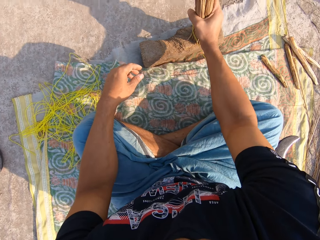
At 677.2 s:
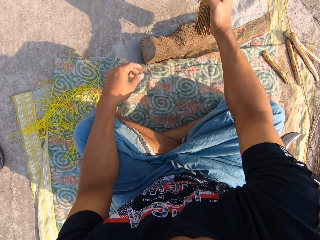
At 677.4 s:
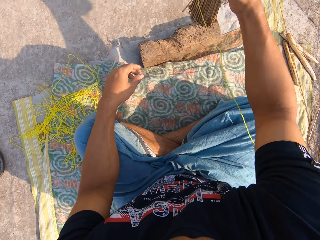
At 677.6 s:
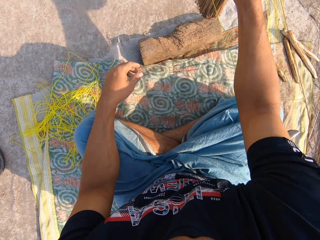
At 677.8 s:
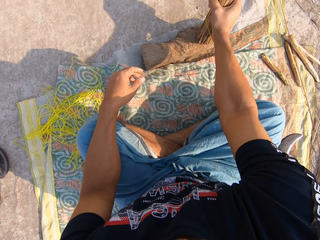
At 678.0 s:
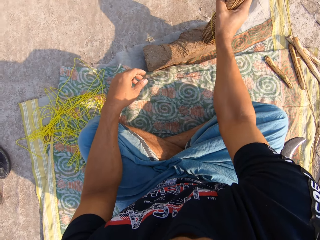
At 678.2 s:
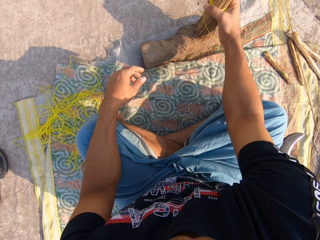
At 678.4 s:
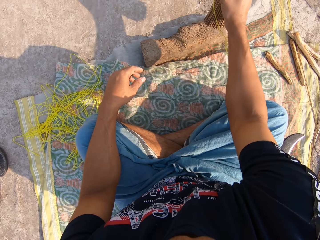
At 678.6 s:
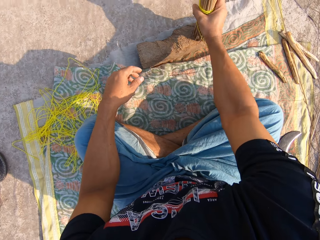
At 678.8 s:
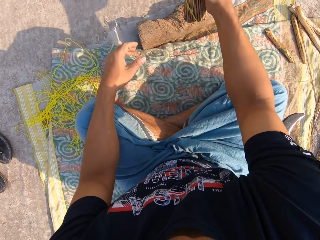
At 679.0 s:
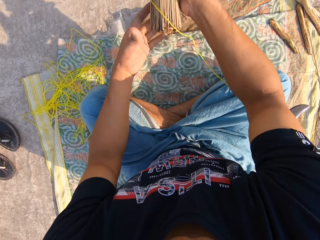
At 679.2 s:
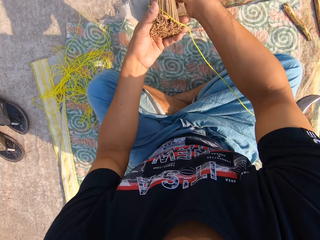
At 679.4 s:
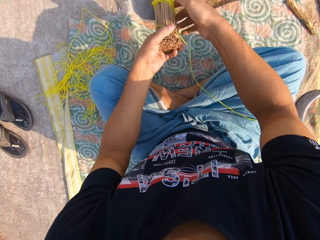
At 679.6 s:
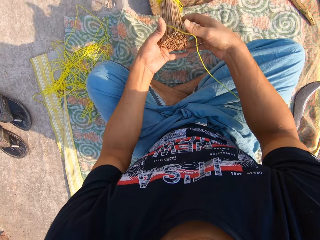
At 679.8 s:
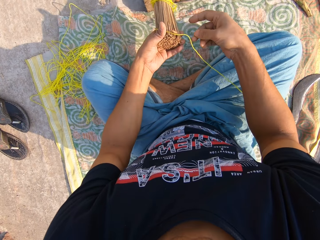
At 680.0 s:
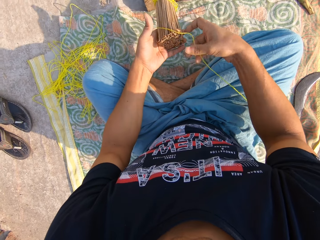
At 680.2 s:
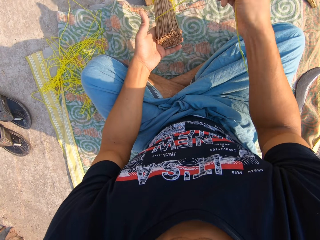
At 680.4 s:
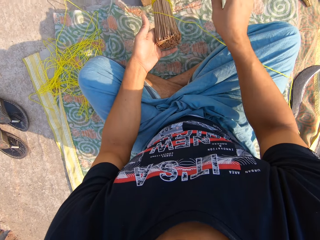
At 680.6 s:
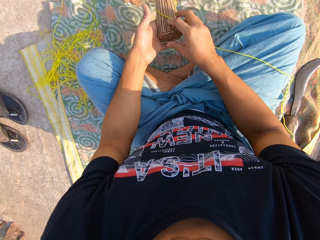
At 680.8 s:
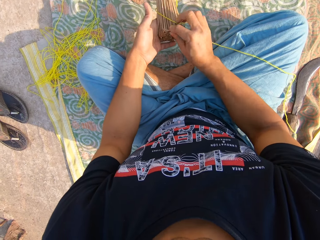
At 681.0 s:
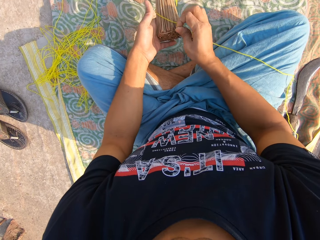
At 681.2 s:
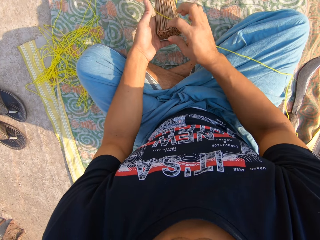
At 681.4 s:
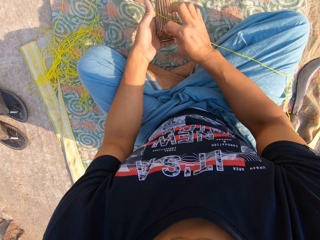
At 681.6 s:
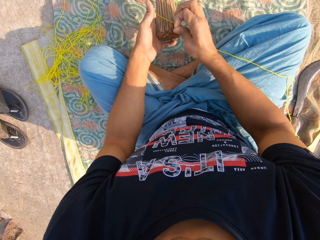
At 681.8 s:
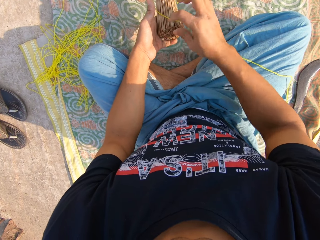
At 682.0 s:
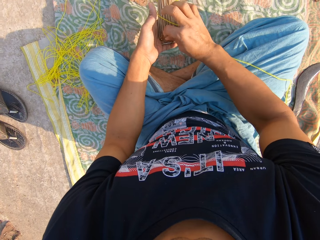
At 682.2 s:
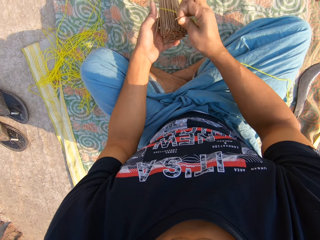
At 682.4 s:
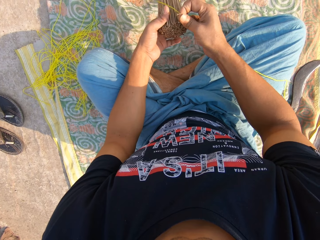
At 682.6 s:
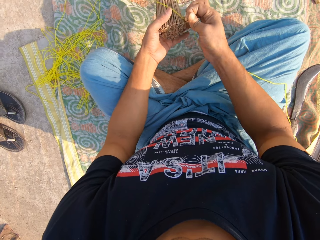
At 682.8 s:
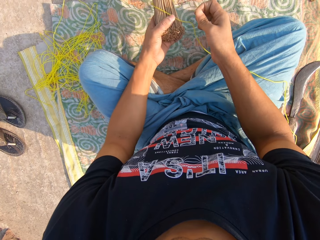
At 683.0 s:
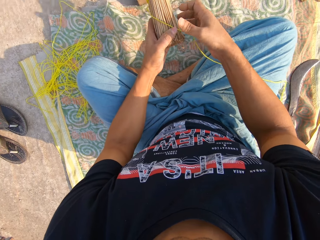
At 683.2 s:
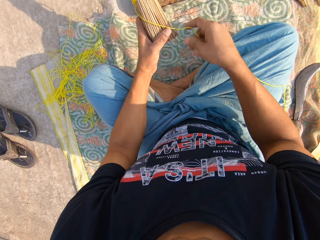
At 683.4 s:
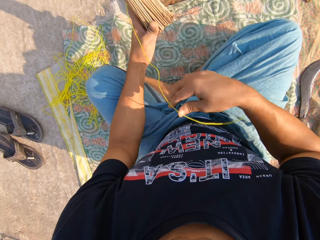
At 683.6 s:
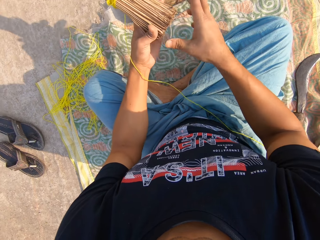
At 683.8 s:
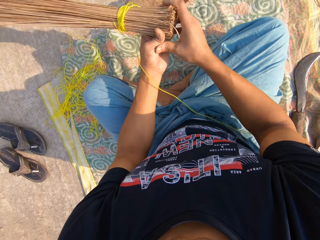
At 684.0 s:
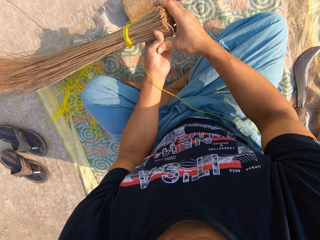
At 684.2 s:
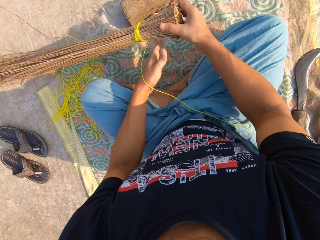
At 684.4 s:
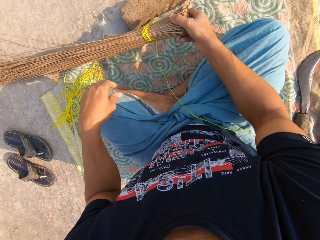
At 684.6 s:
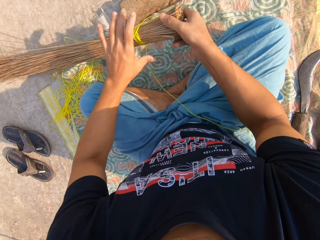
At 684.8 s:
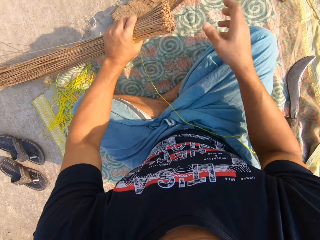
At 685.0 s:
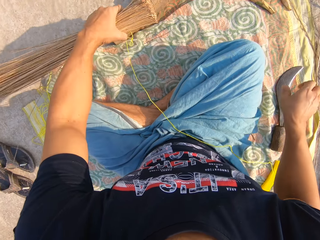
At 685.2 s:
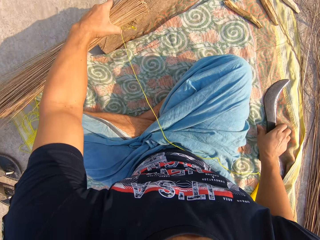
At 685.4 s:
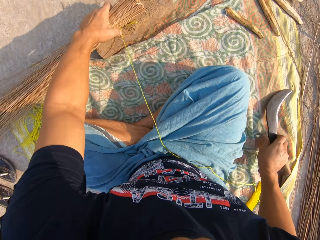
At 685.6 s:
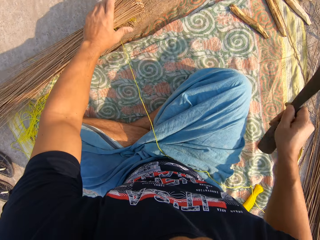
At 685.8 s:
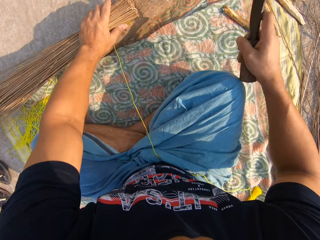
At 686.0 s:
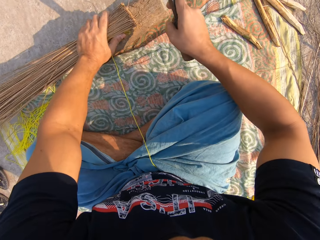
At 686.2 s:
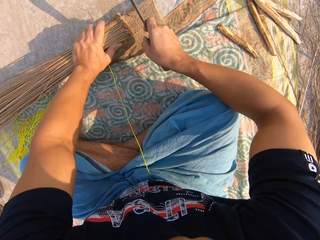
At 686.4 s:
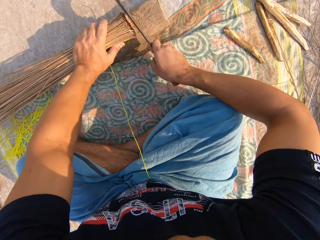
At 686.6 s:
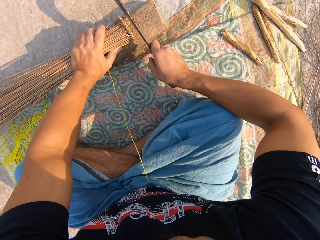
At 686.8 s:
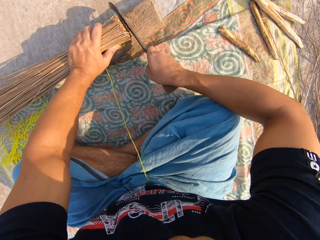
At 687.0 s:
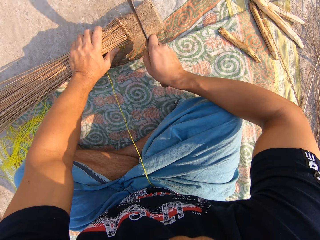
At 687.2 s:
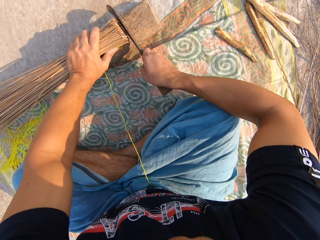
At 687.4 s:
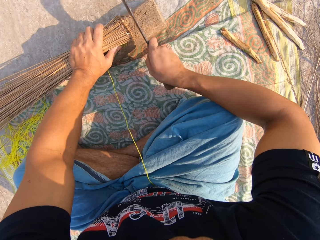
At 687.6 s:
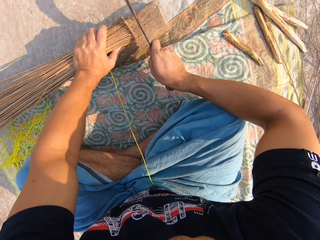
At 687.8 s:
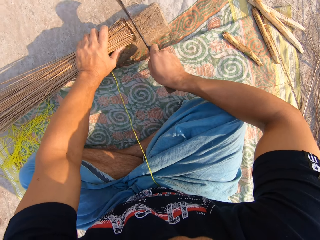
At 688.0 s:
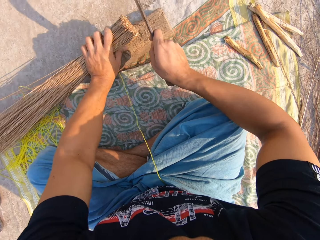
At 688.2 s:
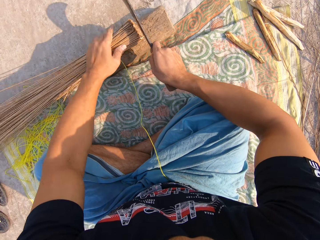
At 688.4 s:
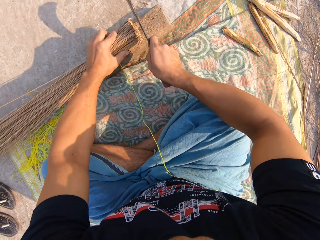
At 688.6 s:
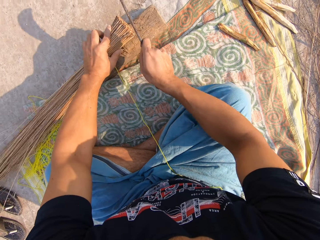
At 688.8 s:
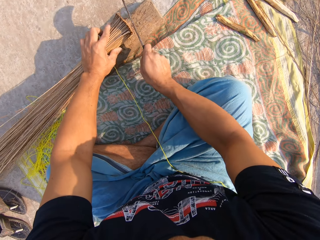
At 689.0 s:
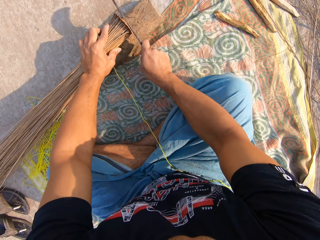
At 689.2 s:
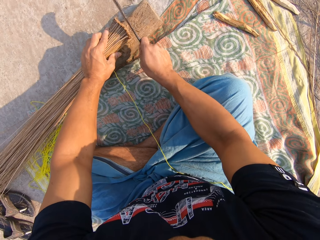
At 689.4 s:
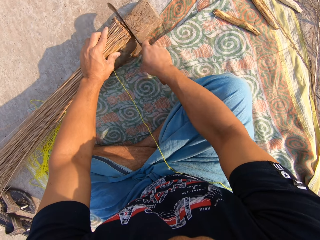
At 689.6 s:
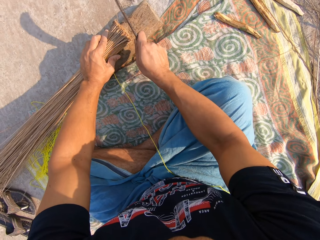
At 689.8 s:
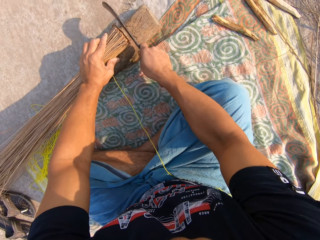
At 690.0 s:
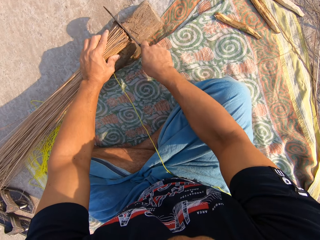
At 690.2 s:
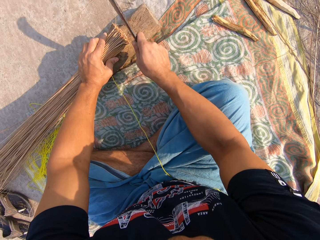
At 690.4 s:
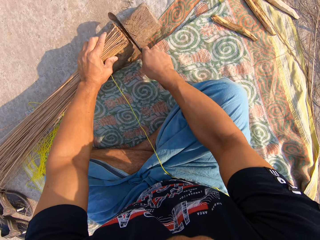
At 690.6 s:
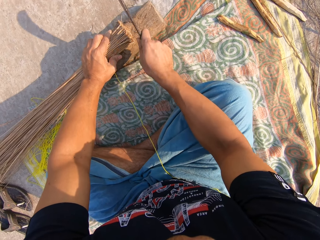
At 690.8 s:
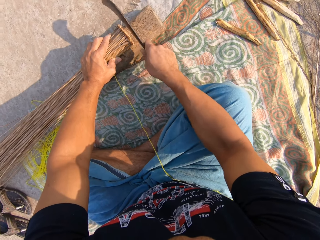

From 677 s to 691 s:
The camera wearer inspects the broom with both hands. He picks up a knife on the floor with his right hand. He places the broom on the wooden stump with his right hand. He trims the top of the broom with the knife in his right hand.

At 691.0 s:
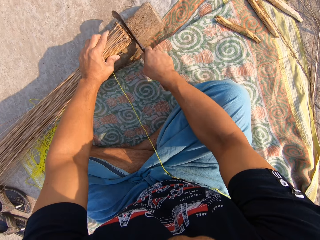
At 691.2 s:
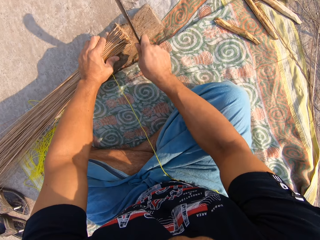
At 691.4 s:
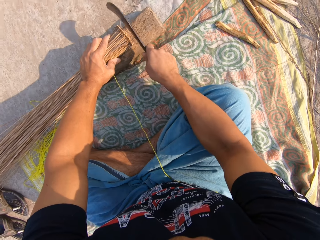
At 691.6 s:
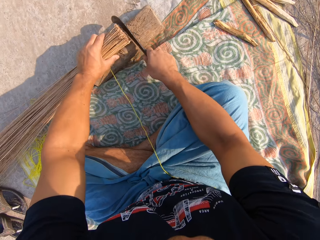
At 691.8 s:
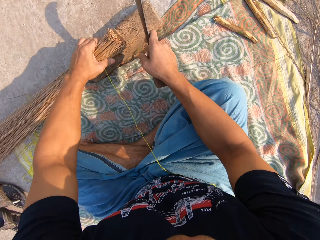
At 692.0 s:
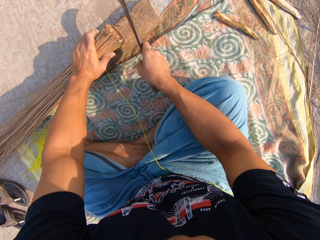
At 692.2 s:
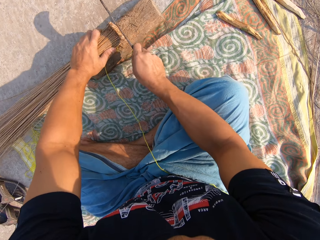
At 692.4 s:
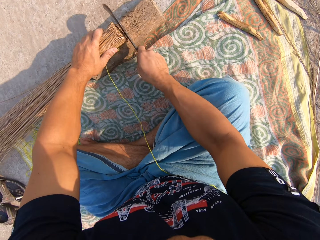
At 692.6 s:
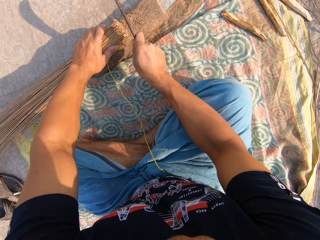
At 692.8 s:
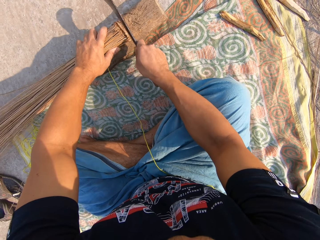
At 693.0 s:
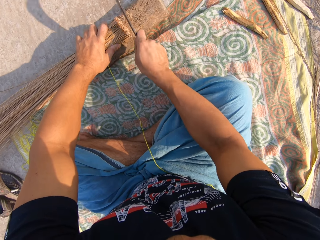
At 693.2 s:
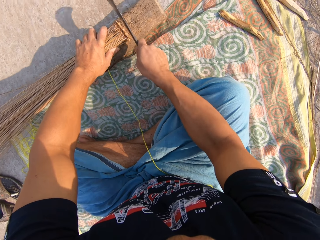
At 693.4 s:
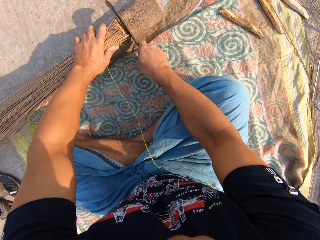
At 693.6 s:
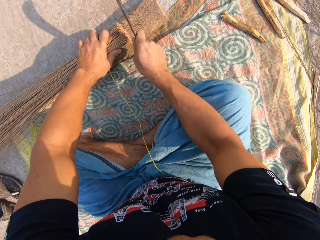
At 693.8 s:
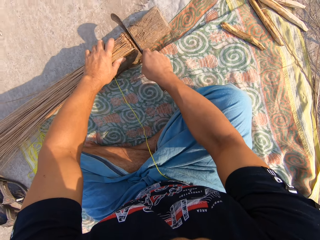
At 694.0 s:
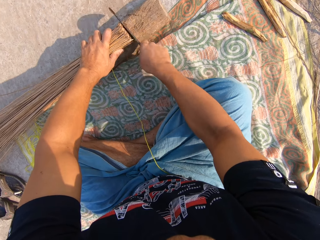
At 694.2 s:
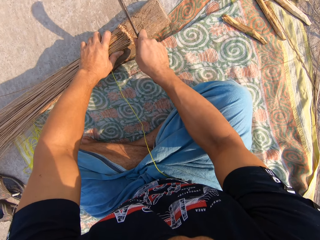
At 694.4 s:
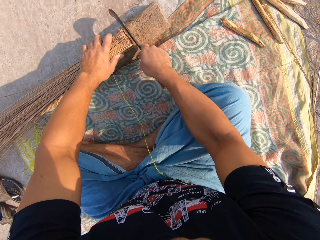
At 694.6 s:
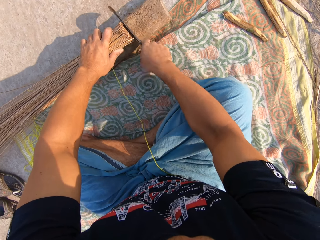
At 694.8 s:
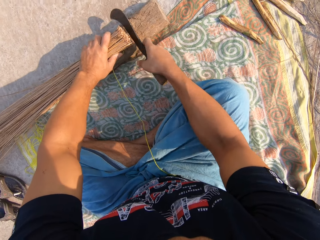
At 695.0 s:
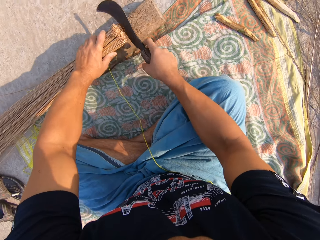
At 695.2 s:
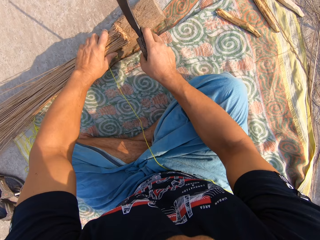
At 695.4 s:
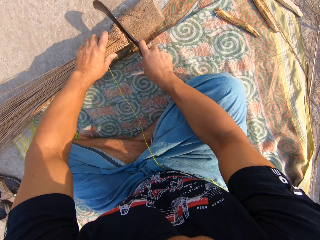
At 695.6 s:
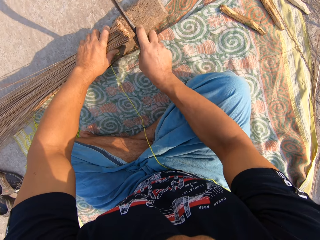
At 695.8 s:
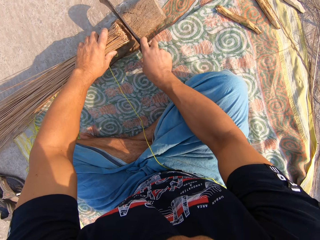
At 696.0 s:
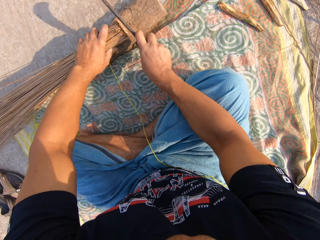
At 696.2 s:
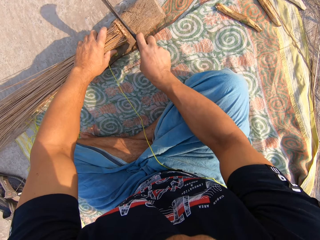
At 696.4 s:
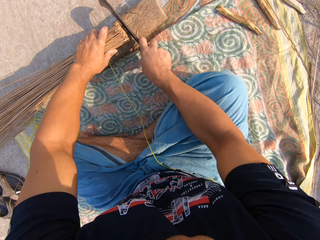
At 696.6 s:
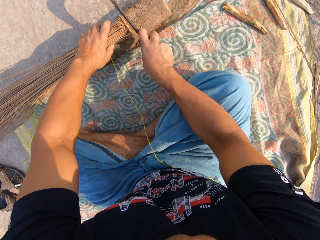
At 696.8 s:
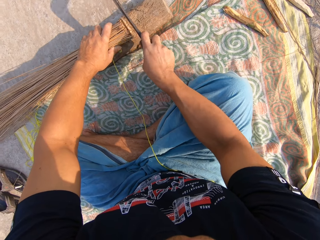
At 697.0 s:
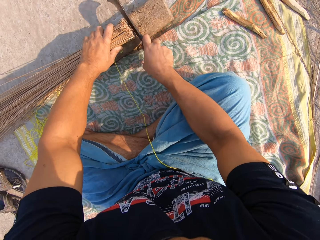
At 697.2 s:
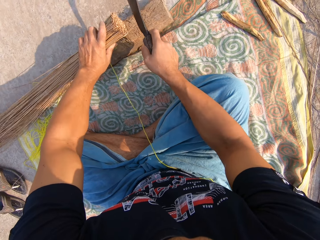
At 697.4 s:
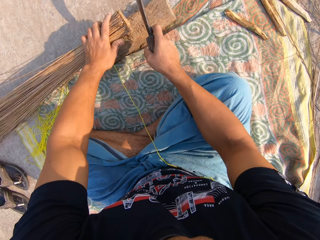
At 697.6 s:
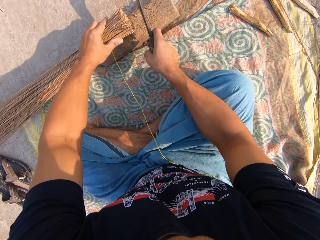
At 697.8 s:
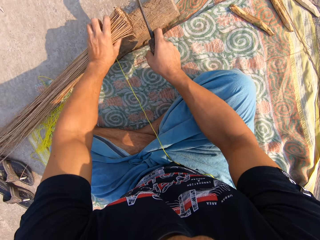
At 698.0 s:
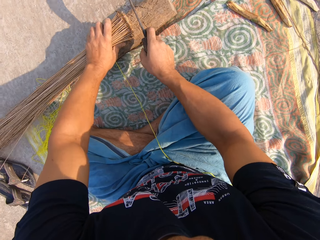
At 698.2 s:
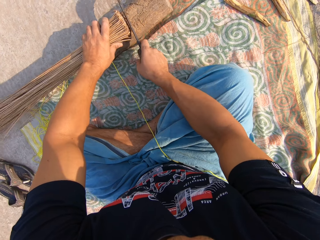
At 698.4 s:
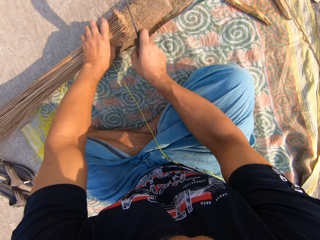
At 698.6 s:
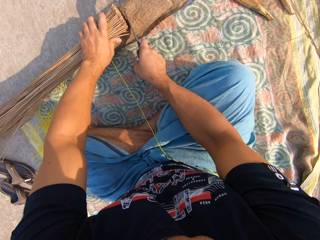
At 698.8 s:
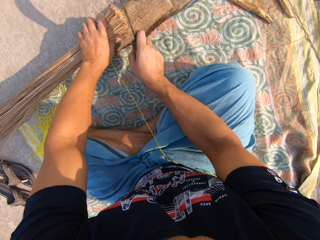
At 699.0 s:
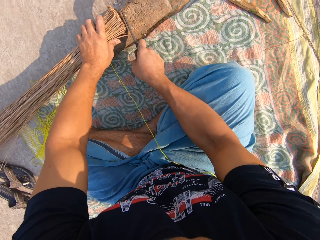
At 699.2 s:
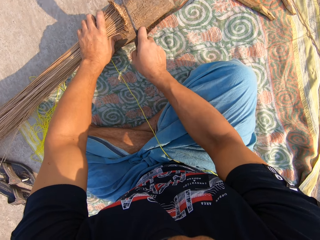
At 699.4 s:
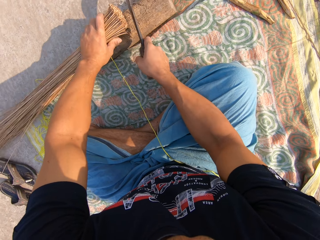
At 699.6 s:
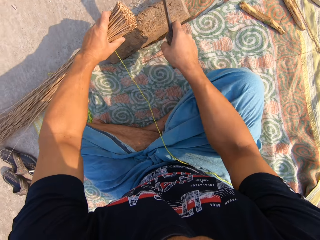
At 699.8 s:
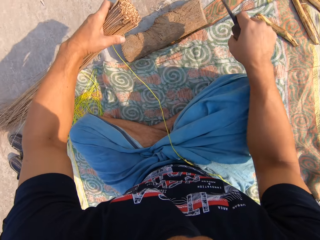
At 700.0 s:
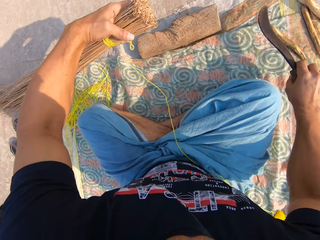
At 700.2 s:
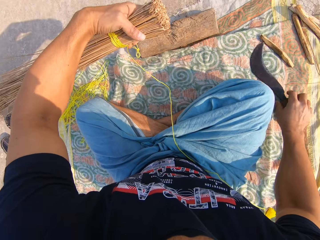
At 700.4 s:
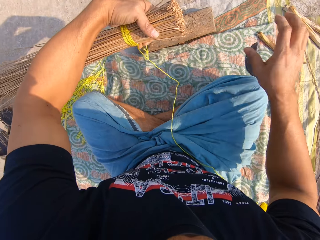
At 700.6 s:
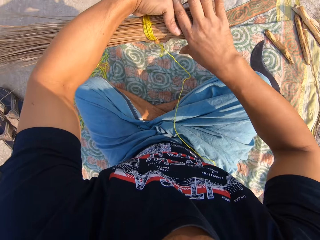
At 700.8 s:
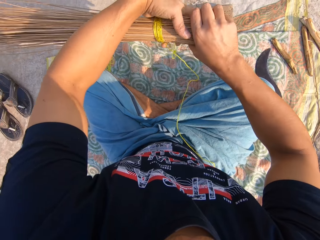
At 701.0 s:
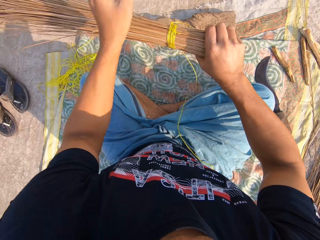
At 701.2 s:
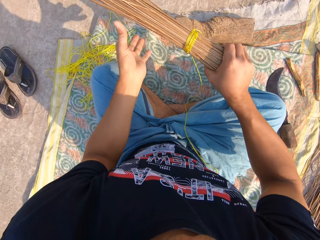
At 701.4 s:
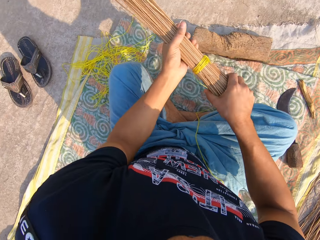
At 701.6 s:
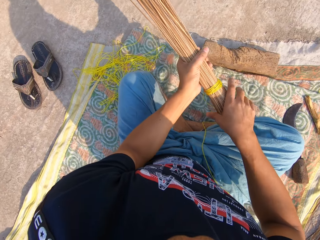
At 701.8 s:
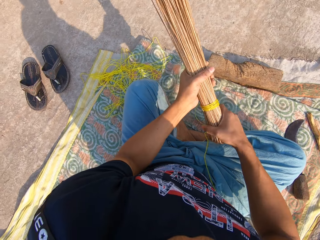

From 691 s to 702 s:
The camera wearer drops the knife on the floor with his right hand. He adjusts the broom with both hands.
